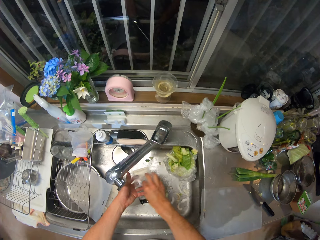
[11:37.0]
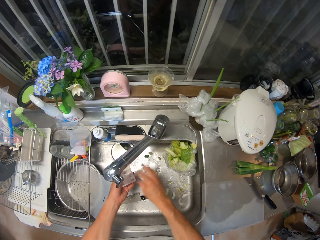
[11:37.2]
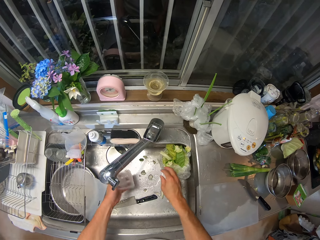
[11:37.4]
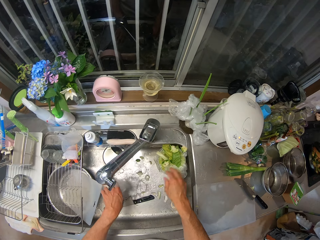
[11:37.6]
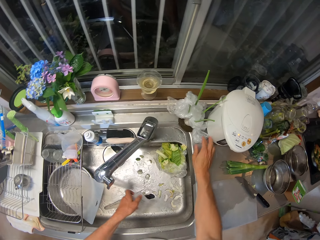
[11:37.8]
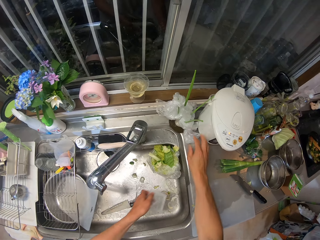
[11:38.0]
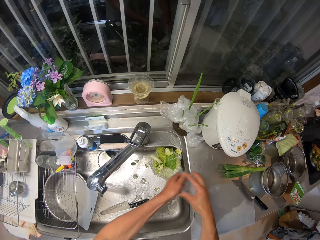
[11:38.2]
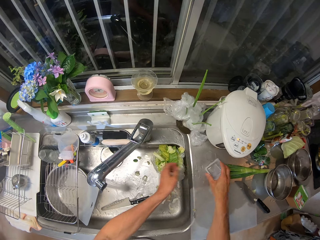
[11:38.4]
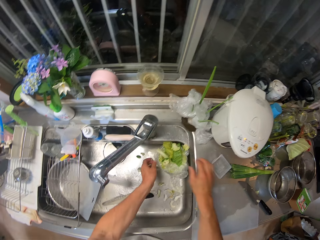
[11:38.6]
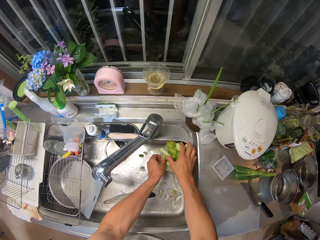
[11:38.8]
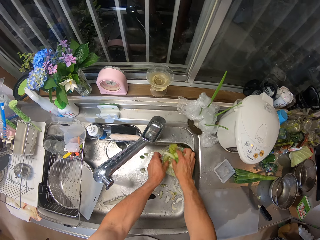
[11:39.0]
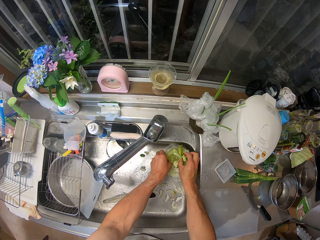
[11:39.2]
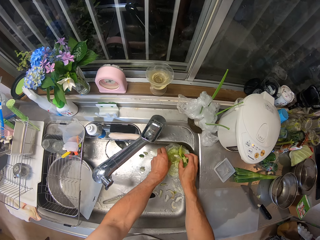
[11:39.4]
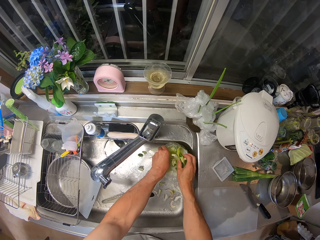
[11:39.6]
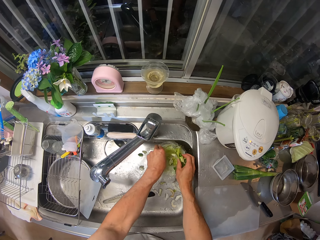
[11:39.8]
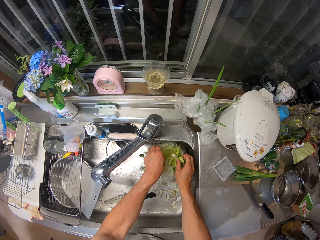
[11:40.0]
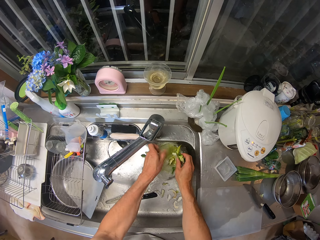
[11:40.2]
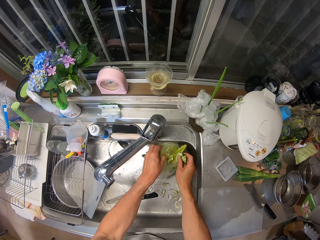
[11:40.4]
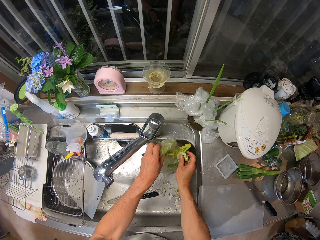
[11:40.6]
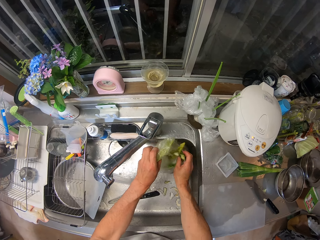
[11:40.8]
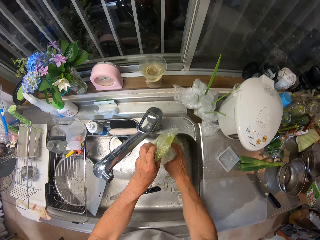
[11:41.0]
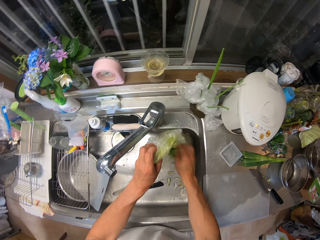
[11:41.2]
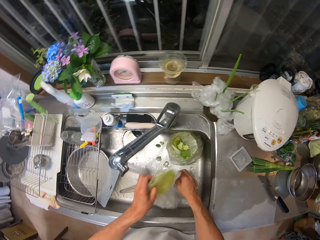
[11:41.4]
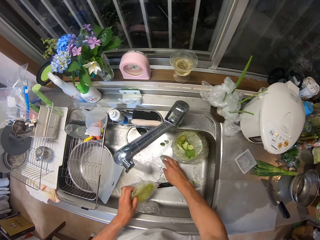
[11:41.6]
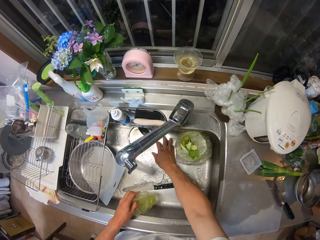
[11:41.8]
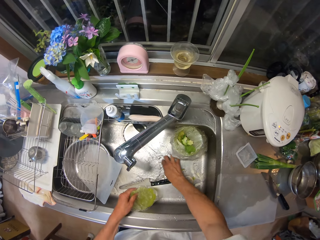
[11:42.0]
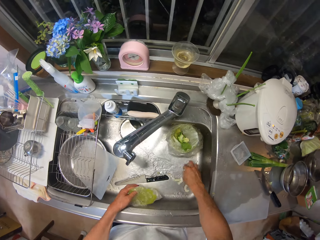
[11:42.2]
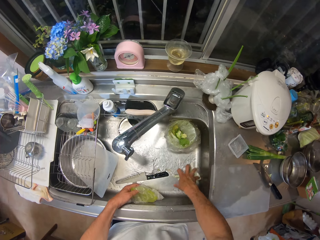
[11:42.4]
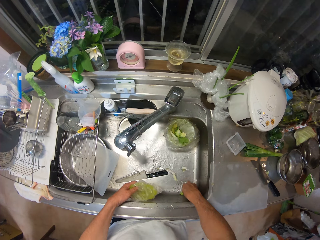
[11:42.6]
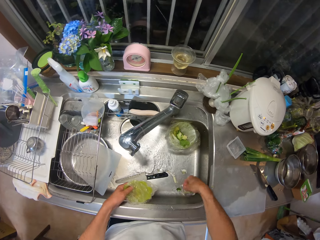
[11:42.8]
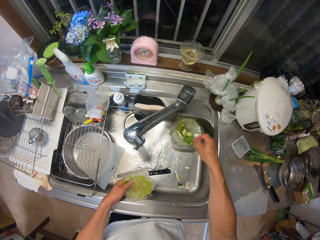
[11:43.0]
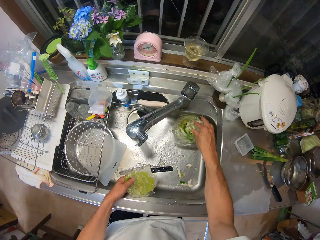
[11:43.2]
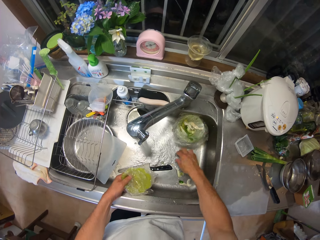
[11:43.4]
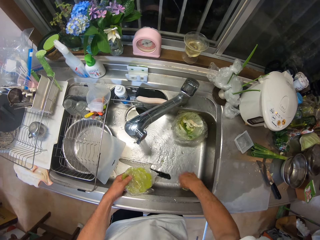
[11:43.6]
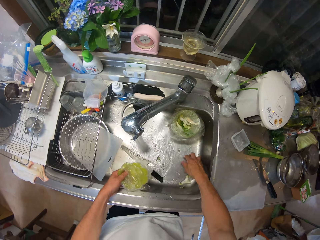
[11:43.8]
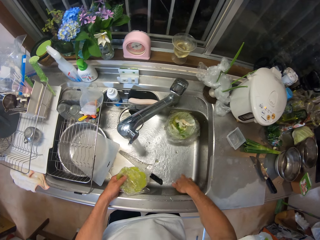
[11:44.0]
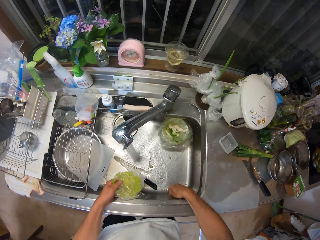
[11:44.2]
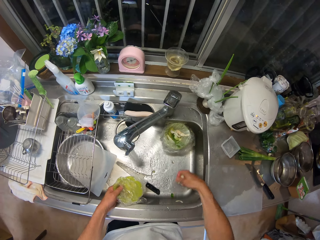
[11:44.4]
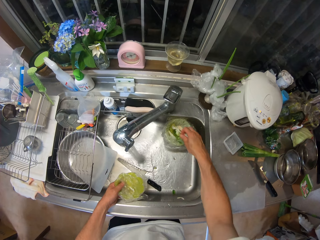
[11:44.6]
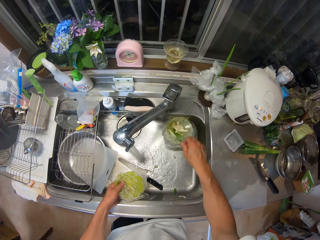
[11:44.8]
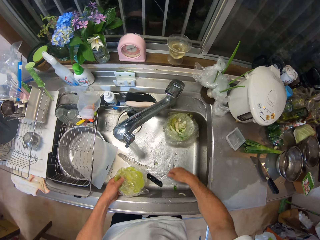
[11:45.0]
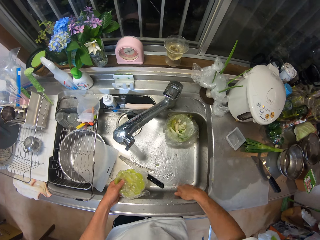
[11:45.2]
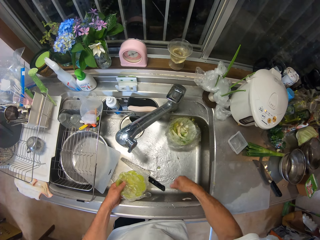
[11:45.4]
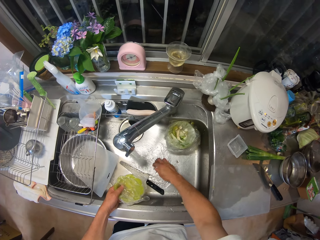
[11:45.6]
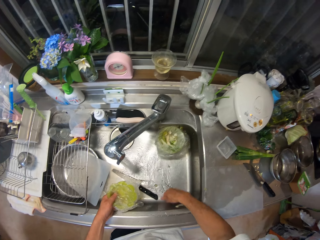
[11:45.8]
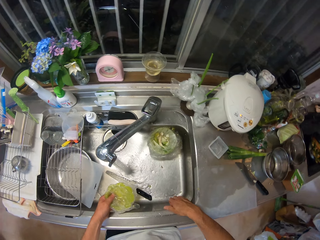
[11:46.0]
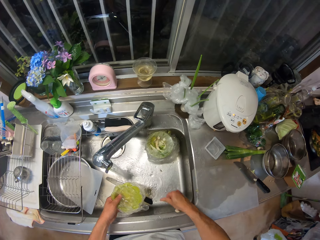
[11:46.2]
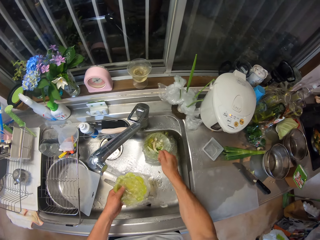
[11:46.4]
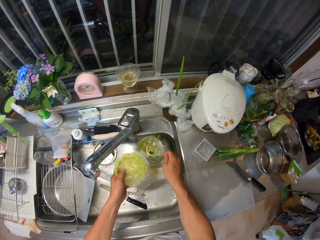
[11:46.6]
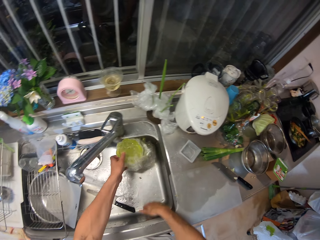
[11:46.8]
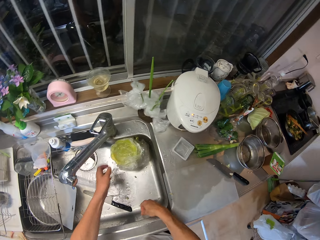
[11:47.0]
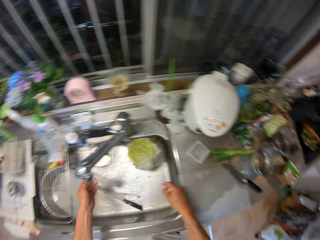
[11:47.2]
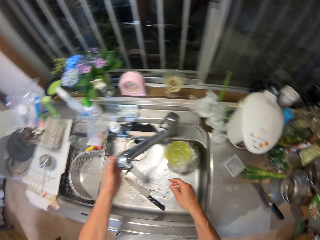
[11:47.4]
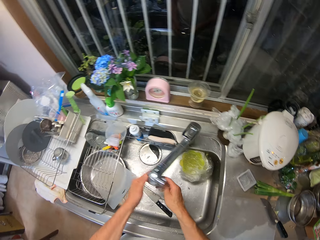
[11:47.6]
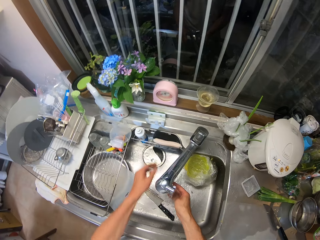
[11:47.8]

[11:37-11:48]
The camera wearer picks up a plastic container on the sink with her right hand. She passes the container from her right hand to her left hand. She rinses the container in the sink. She touches a plastic paper. She passes the container from her left hand to her right hand. She drops the container on the kitchen table with her right hand. She picks up a bowl in the sink with her left hand. She picks up pieces of cabbage with a hand. She picks up the plastic paper with the other hand and puts the pieces of cabbage in the plastic paper. She packs dirt in the sink with her right hand. She picks up pieces of cabbage in the sink. She picks up pieces of cabbage with a hand. She pours the dirt into the bowl in the sink with her right hand. She puts the pieces of cabbage in the plastic paper. She packs dirt in the sink with her right hand. She picks up pieces of cabbage with a hand. She pours the dirt into the bowl in the sink with her right hand. She puts the pieces of cabbage in the plastic paper. She packs dirt in the sink with her right hand. She picks up pieces of cabbage with a hand. She pours the dirt into the bowl in the sink with her right hand. She puts the pieces of cabbage in the plastic paper. She places the bowl in her left hand on the bowl with dirt in the sink. She puts the plastic paper in the sink. She touches the sink with a hand. She adjusts the sink faucet with her left hand.
